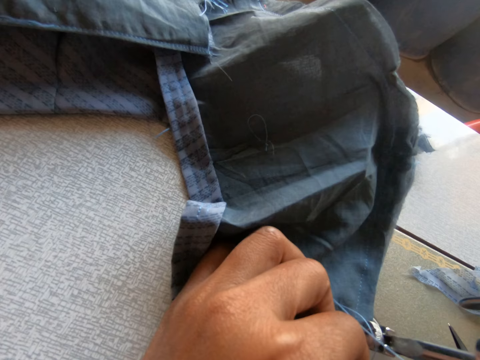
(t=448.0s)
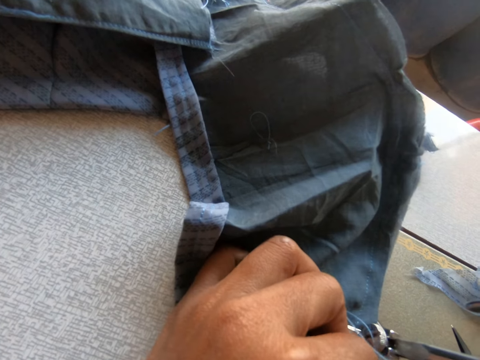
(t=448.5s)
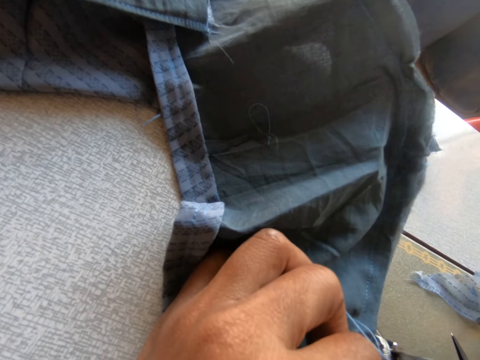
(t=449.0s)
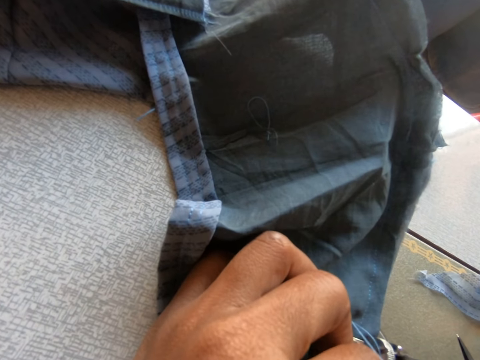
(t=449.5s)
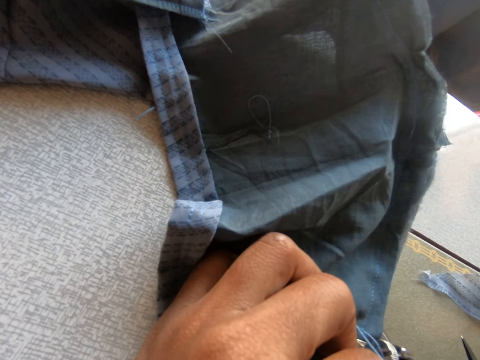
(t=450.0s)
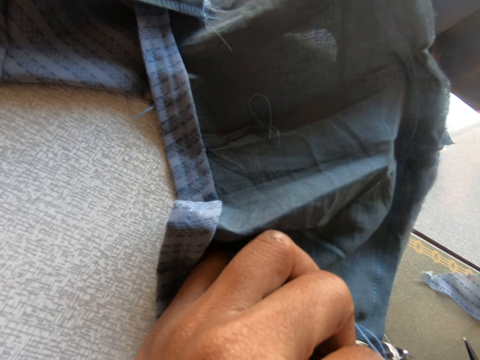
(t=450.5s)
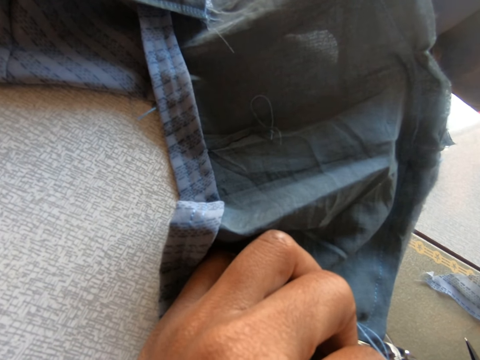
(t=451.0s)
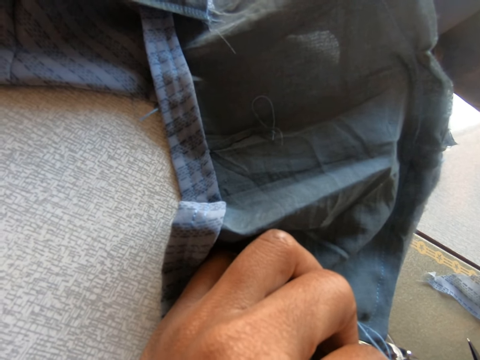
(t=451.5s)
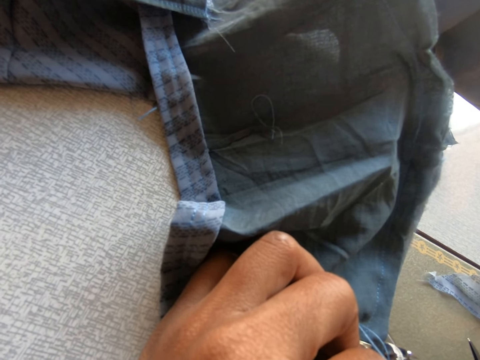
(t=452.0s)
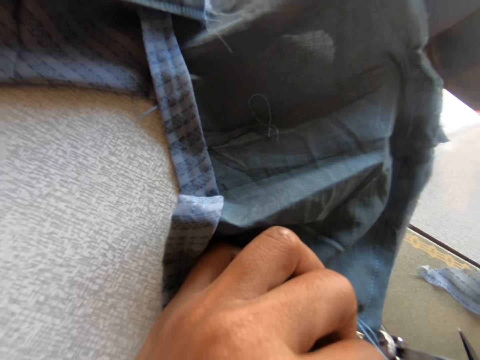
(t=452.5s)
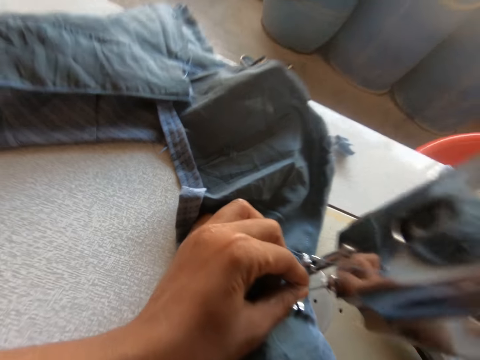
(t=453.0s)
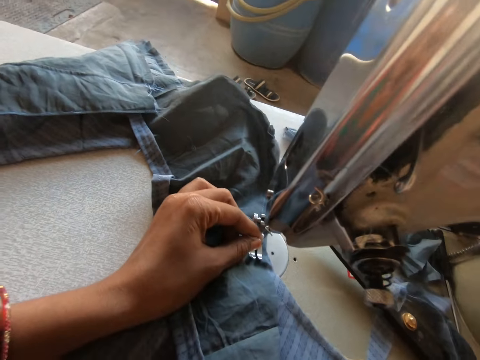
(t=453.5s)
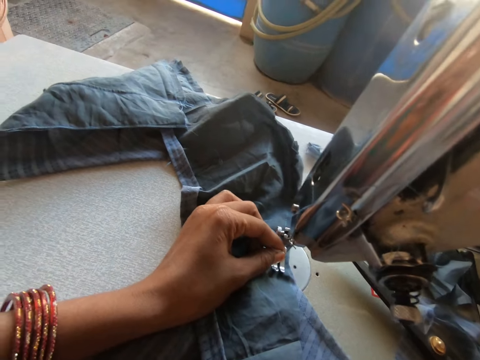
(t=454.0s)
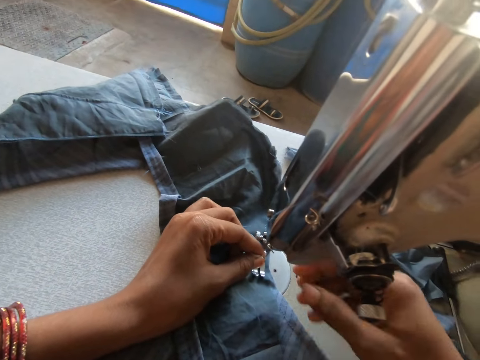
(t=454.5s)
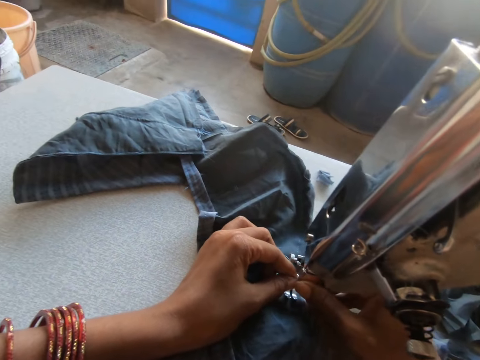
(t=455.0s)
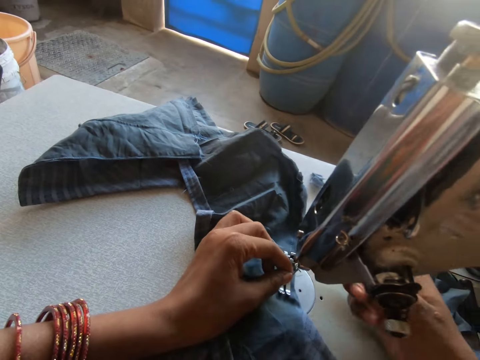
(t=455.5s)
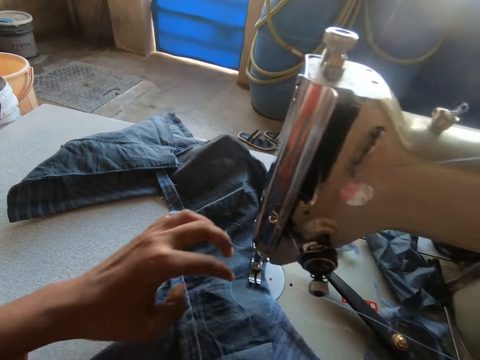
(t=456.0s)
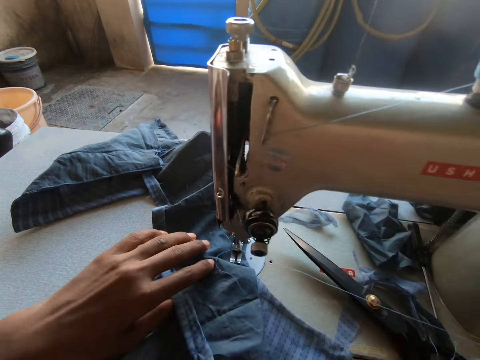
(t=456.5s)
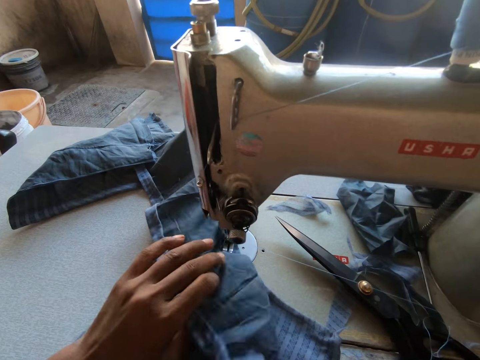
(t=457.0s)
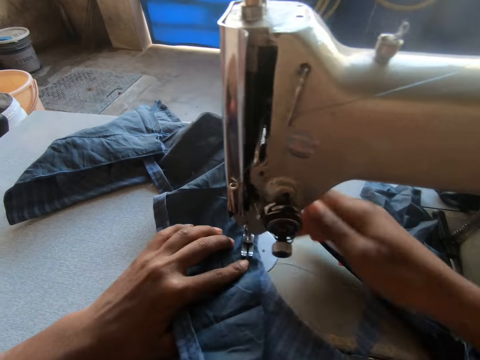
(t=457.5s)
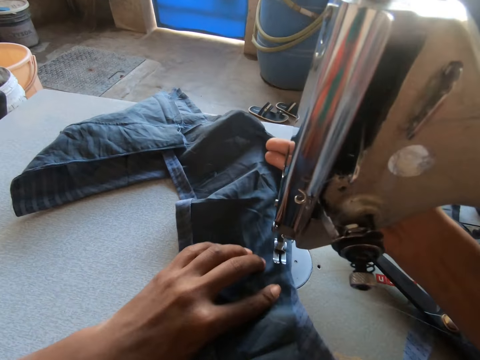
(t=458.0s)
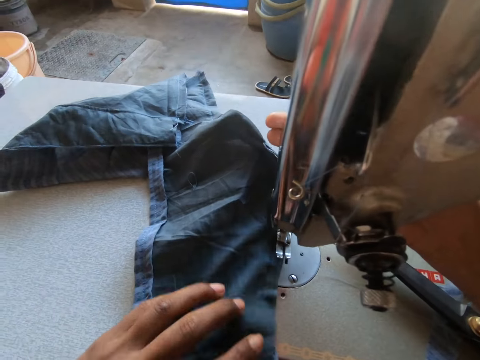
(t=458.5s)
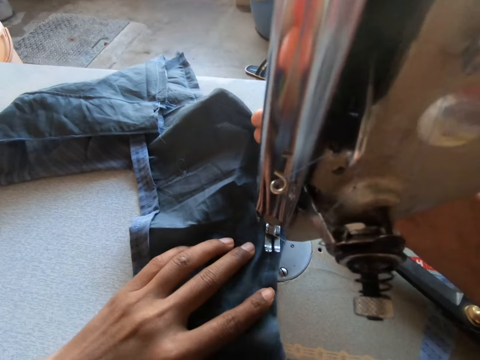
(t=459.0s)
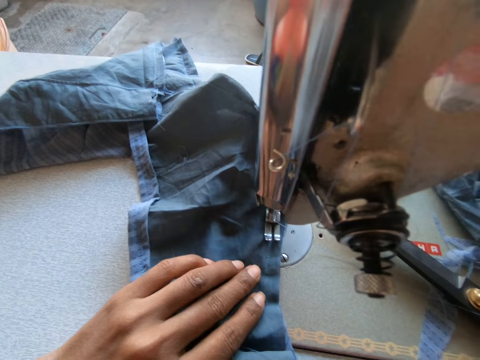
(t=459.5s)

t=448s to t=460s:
The camera wearer pulls the thread through the eye of the needle with her right hand. She adjusts the piece of cloth on the sewing machine with her left hand. She operates the sewing machine.

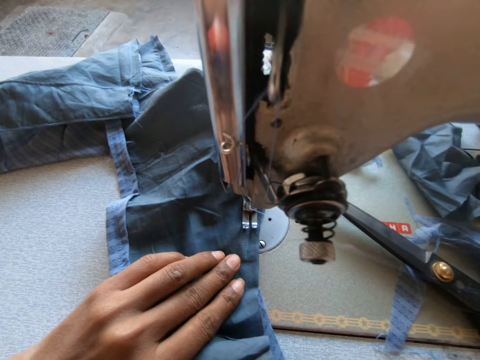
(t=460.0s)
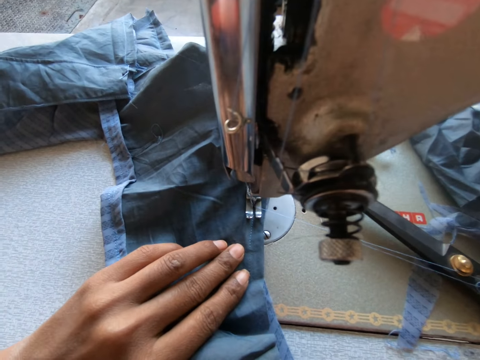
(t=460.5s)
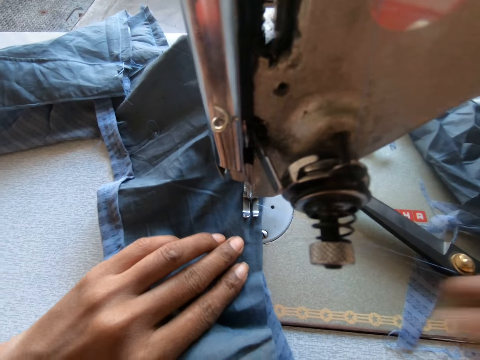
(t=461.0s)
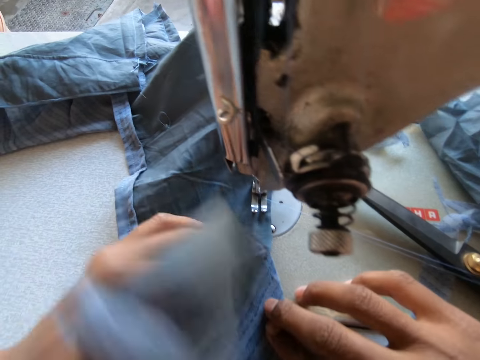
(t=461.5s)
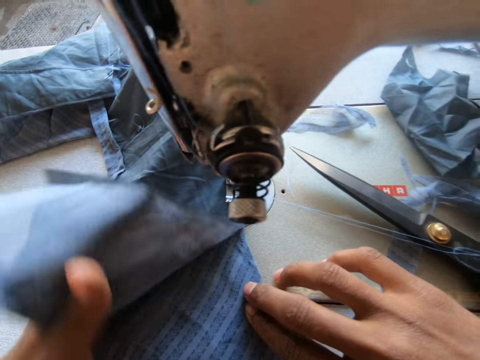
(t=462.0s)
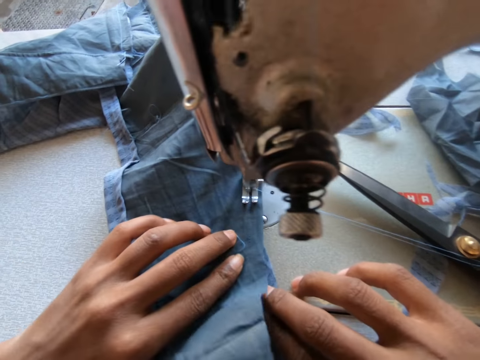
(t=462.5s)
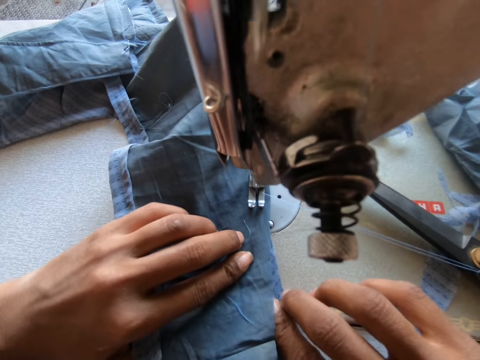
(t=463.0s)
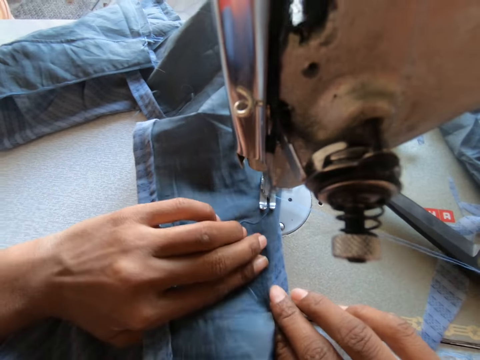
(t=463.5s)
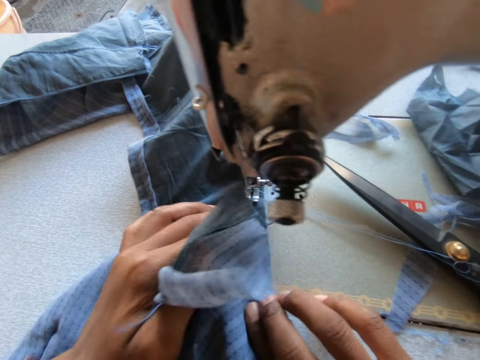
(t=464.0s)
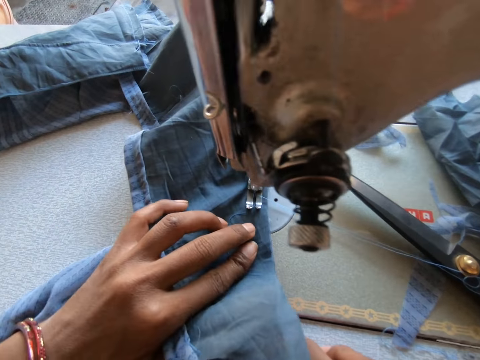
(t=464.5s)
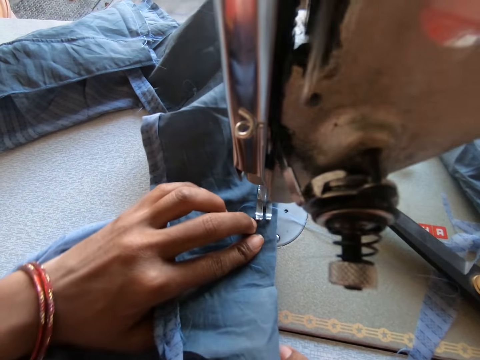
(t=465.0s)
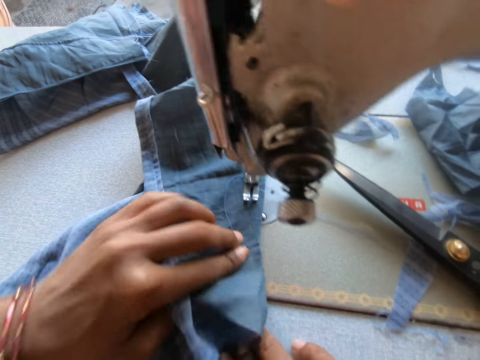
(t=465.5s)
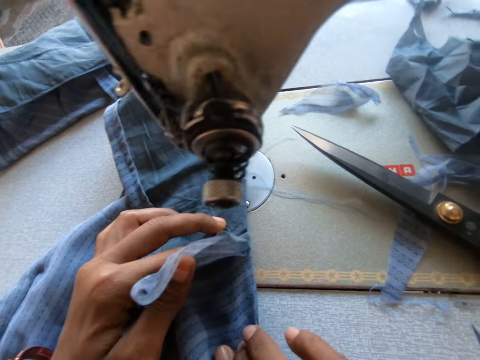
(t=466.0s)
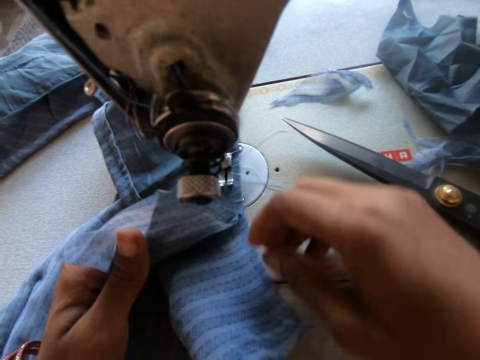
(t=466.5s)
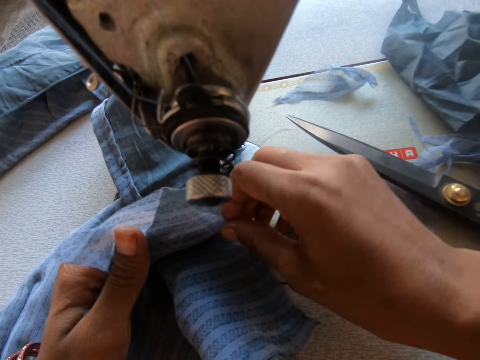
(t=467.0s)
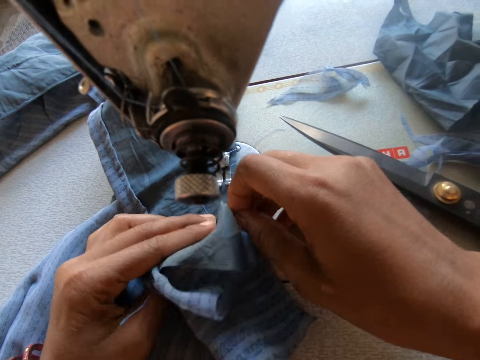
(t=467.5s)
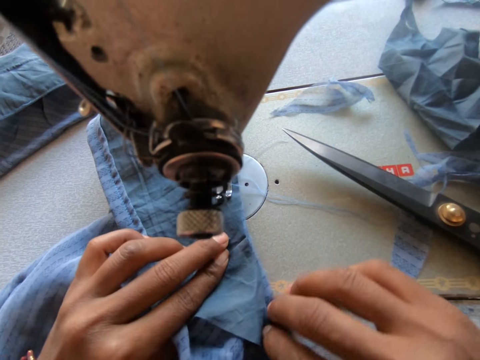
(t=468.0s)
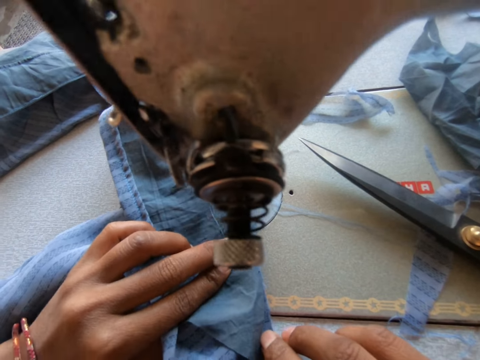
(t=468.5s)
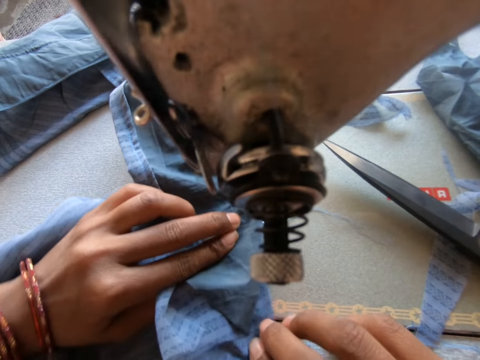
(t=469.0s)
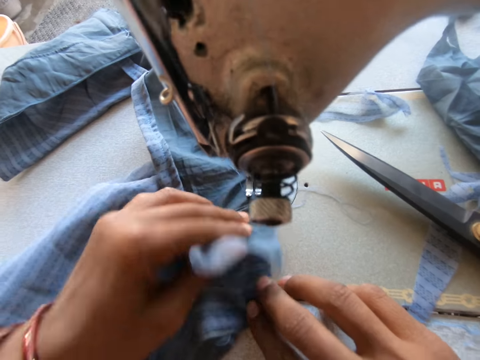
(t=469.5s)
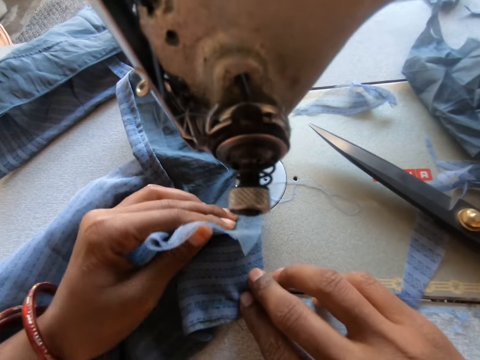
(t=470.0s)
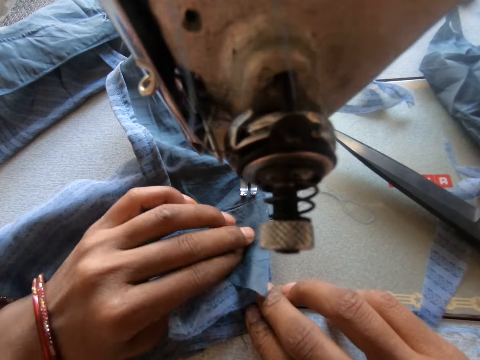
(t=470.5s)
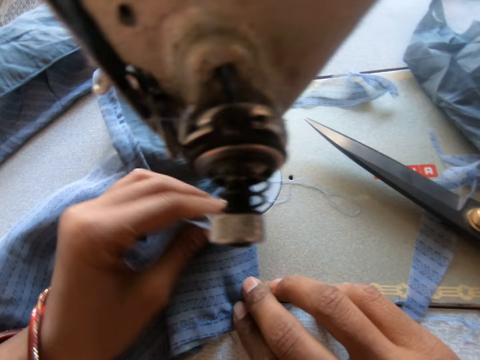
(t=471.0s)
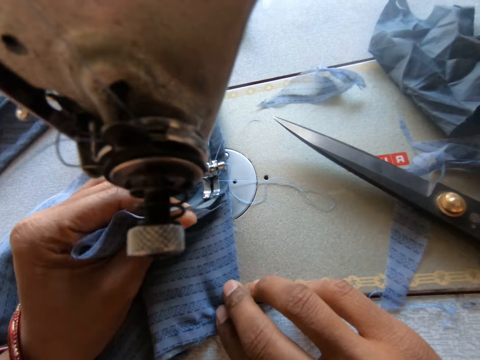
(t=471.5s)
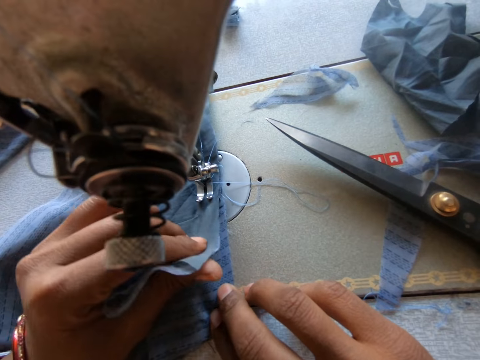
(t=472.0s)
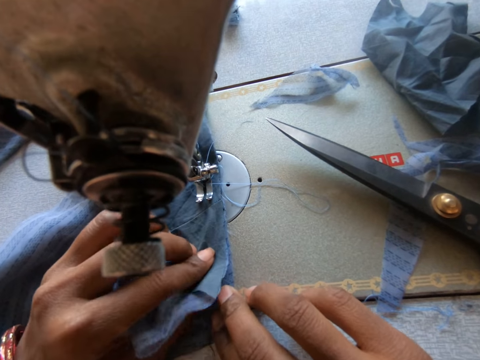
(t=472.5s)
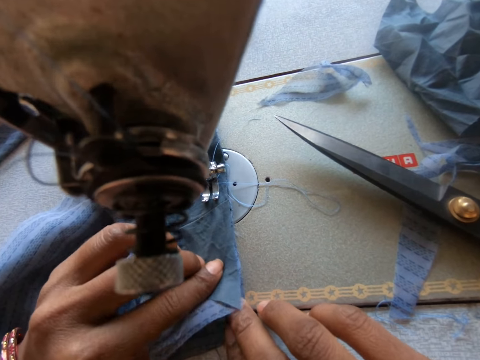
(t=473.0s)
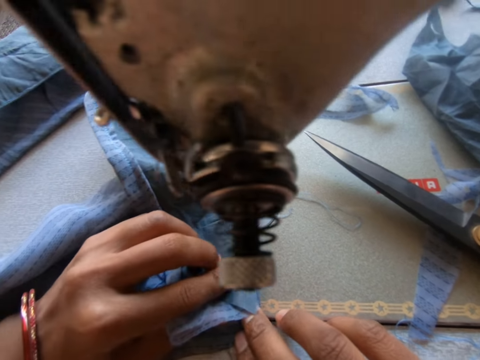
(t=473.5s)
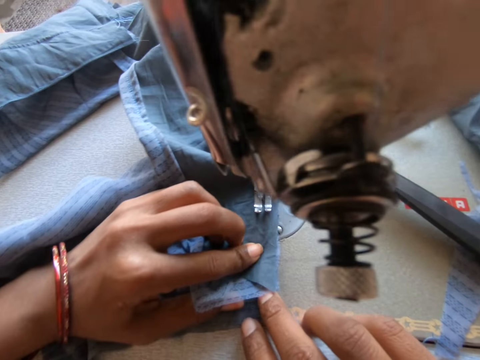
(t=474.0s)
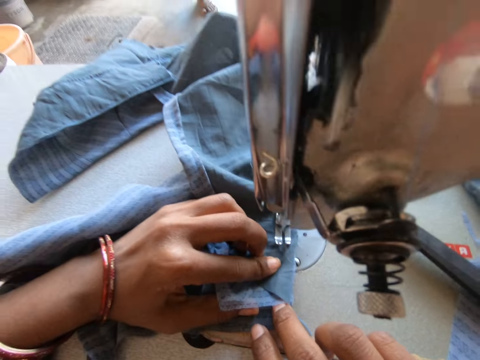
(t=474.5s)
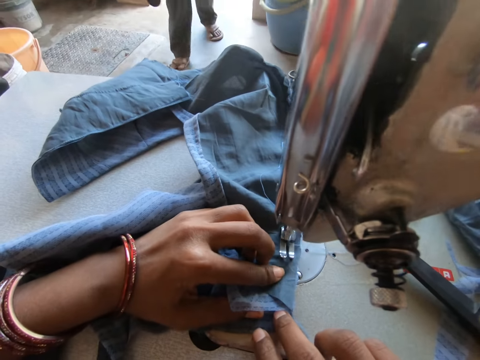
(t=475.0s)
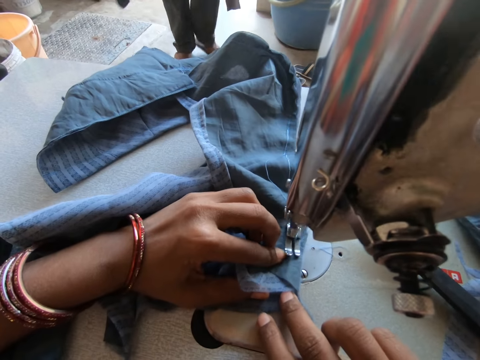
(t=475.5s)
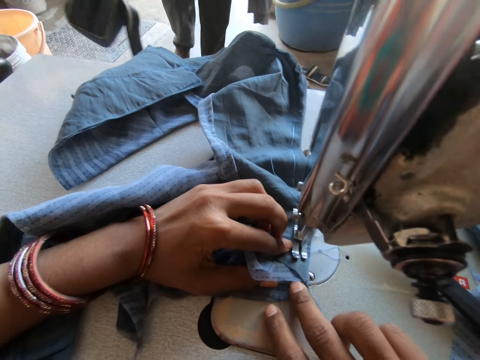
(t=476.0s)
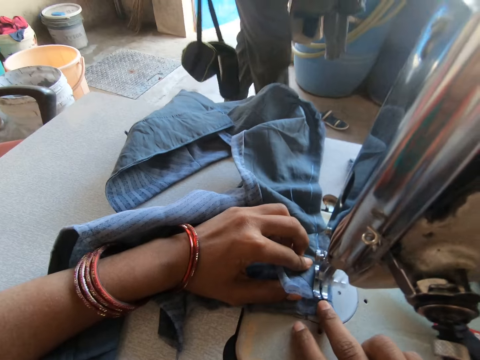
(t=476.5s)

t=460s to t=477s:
The camera wearer sews the piece of cloth with the sewing machine. She raises the piece of cloth on the sewing machine with her left hand. She lowers the piece of cloth in her left hand. She sews the piece of cloth with the sewing machine. She adjusts the piece of cloth in her left hand. She sews the piece of cloth with the sewing machine. She adjusts the piece of cloth in her left hand on the sewing machine. She holds the piece of cloth in her left hand with her right hand. She sews the piece of cloth with the sewing machine. She adjusts the piece of cloth in her left hand on the sewing machine. She sews the piece of cloth with the sewing machine.
